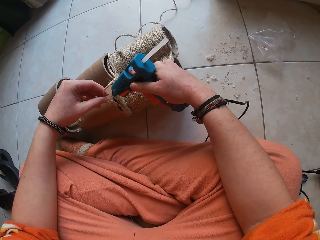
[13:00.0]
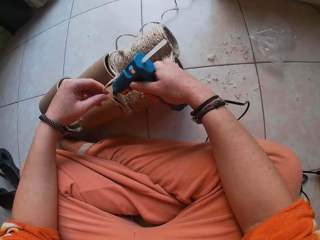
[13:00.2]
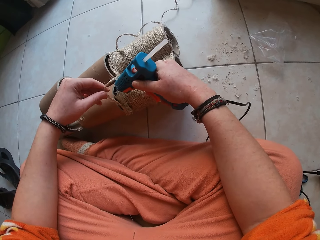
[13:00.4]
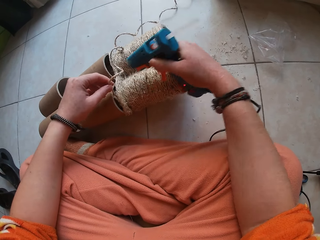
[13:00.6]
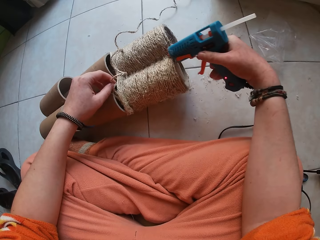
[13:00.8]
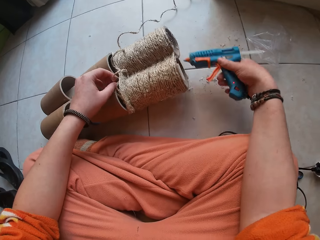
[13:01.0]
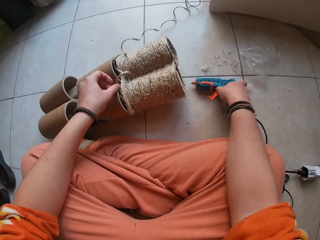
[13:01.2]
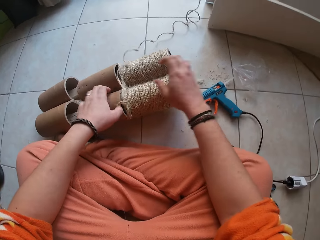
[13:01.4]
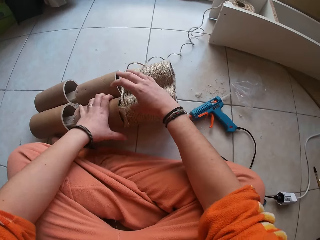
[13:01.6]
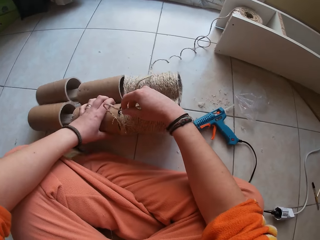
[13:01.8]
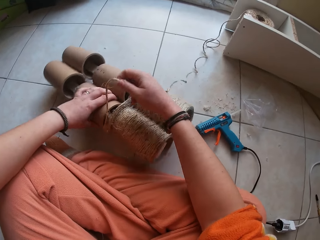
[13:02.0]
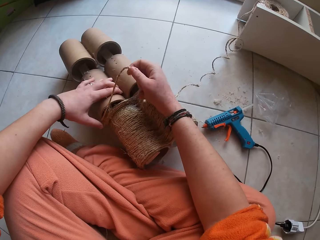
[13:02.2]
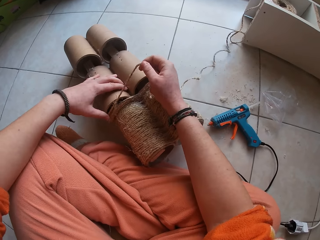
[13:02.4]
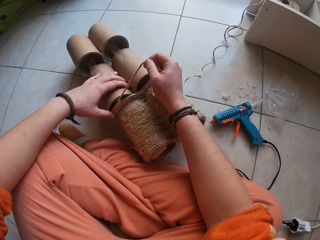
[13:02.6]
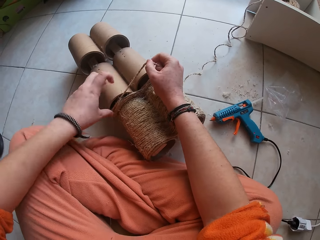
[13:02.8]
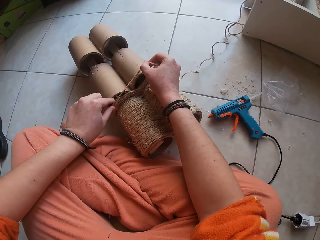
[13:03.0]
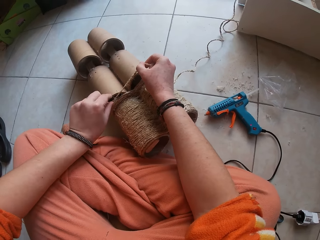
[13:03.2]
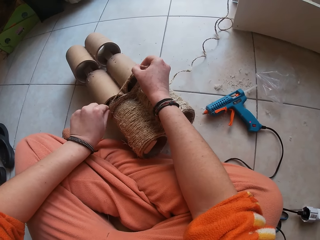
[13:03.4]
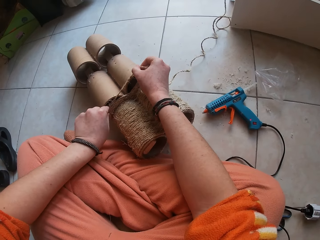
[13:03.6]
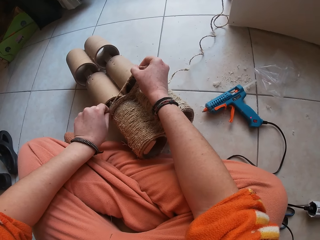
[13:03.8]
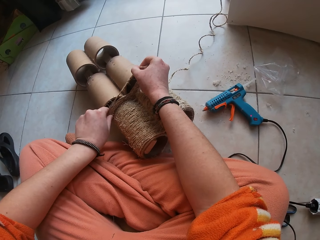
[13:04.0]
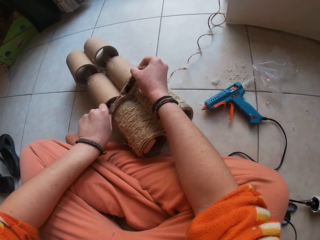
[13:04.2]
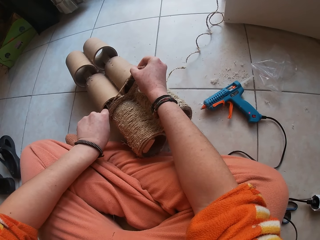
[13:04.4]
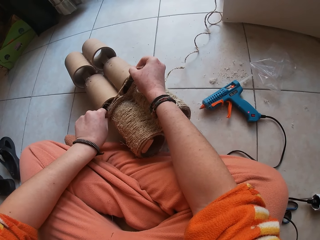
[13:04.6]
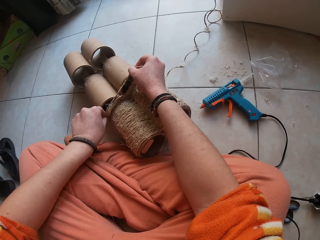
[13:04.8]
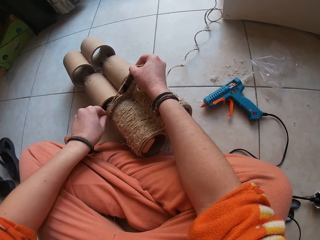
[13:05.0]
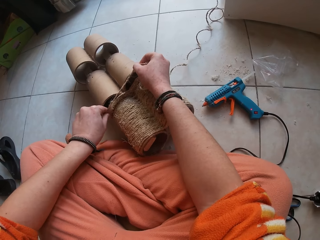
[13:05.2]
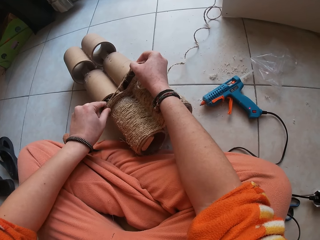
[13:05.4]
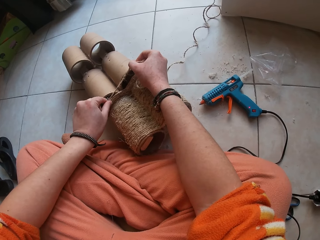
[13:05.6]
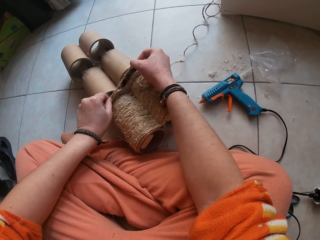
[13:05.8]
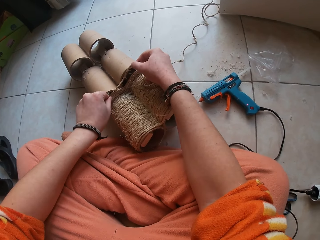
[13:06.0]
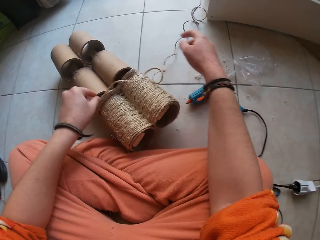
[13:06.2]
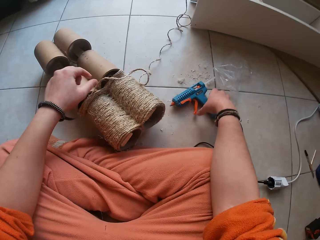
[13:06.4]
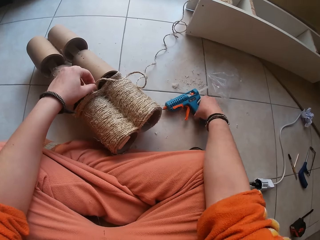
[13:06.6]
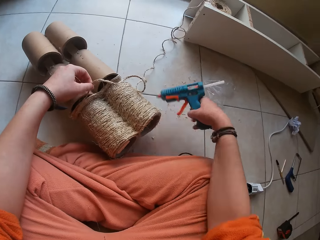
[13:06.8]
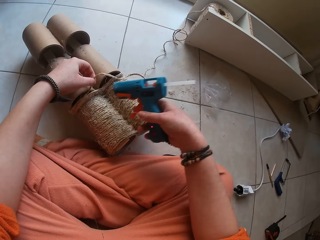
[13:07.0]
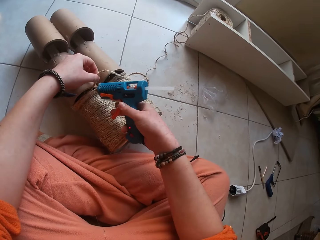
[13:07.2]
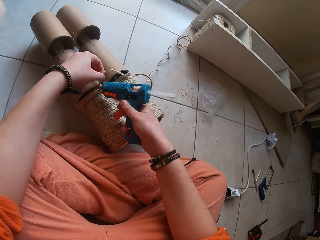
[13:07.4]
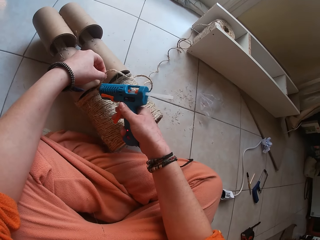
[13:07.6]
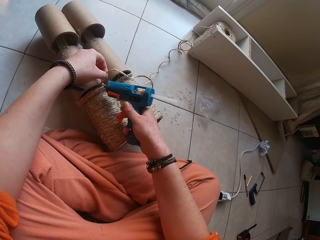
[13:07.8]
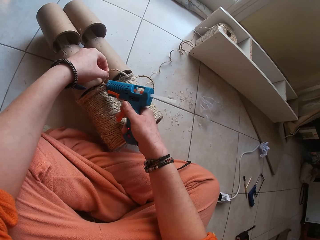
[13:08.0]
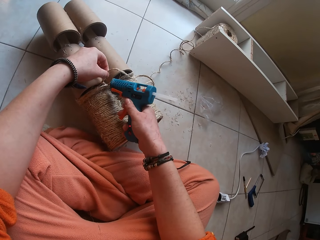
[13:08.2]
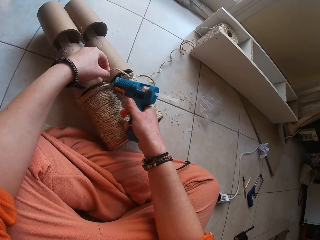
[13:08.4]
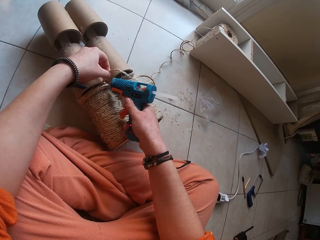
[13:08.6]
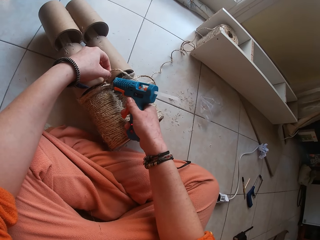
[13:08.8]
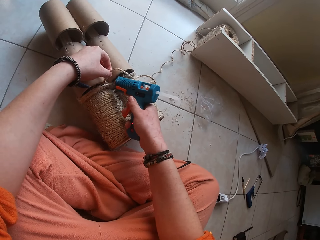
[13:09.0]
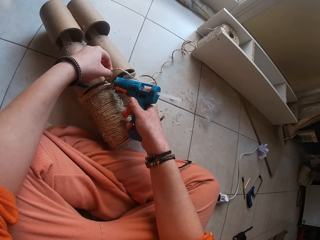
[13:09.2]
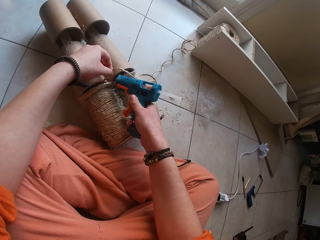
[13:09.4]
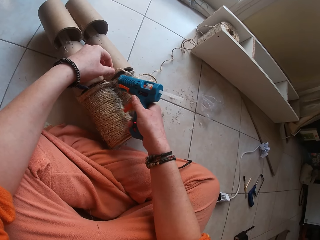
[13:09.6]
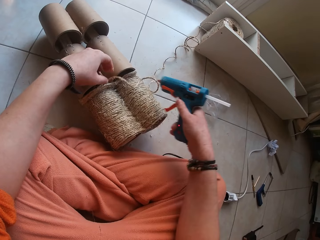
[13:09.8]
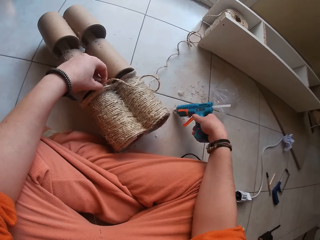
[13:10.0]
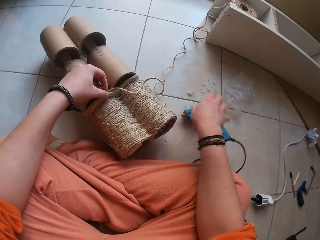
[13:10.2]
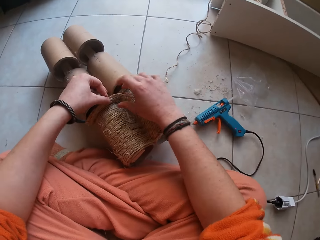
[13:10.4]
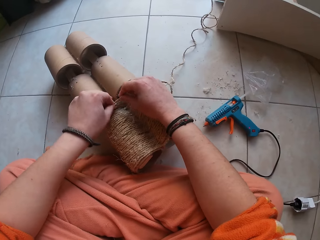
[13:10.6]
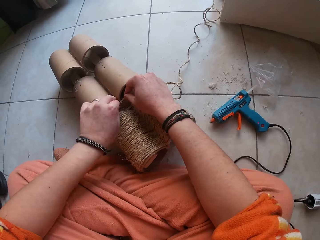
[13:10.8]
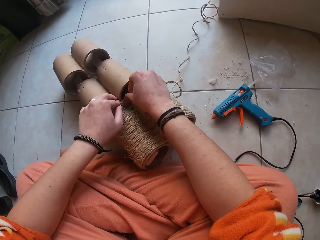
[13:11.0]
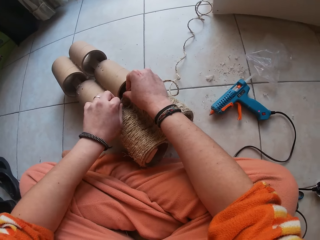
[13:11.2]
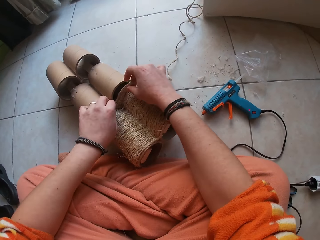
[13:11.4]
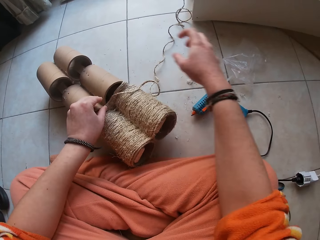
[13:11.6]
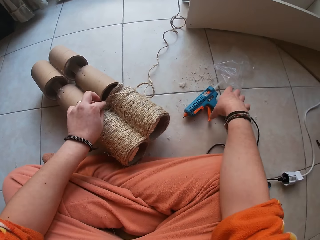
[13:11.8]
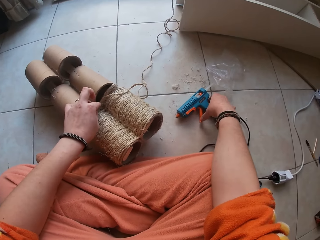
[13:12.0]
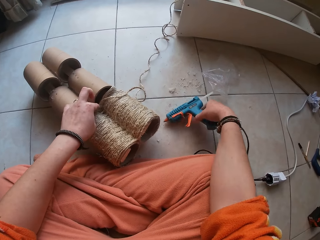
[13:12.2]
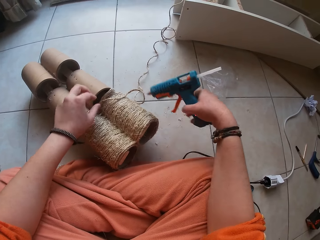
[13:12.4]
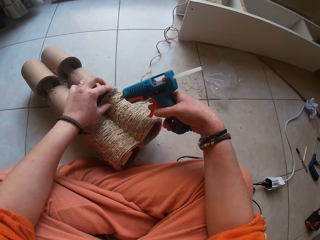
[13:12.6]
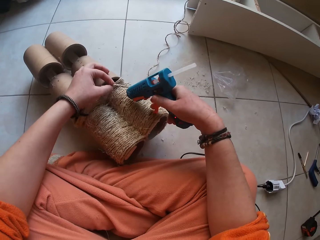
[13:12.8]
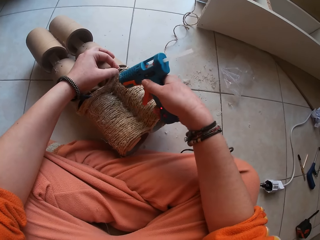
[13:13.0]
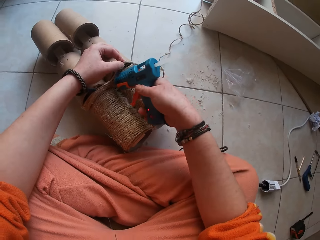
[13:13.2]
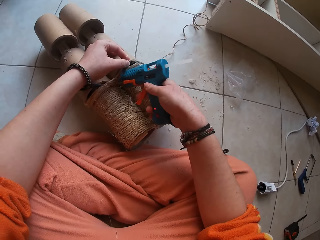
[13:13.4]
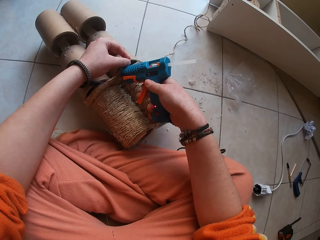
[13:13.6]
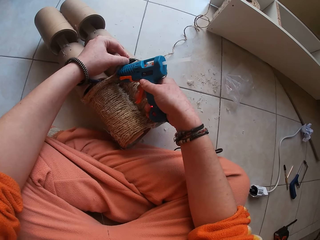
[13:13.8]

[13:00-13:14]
The camera wearer places the glue gun on the floor with her right hand. She attaches wire ropes or sisal rope to a carton cylinder or paper tube with her hands. She turns the paper tube. She sticks the sisal rope on the paper tube. She picks the glue gun from the floor with her right hand. She attaches glue to the wire rope with the glue gun. She places the glue gun on the floor with her right hand. She attaches the wire ropes to the carton cylinder with her hands. She picks the glue gun from the floor with her right hand. She attaches glue to the wire rope with the glue gun.

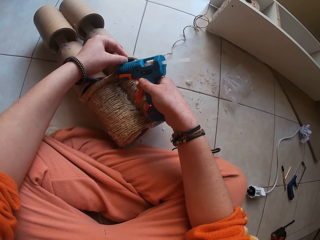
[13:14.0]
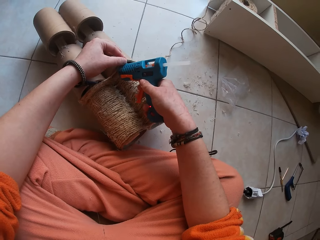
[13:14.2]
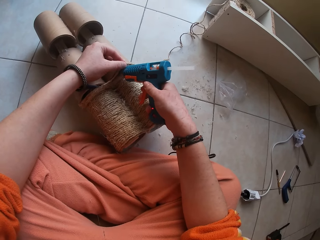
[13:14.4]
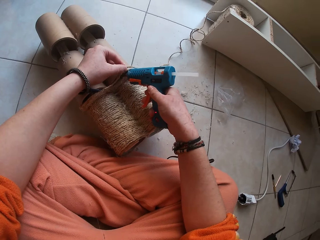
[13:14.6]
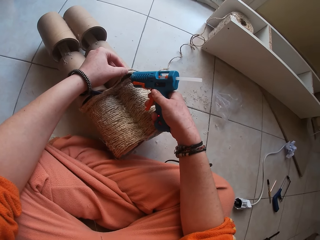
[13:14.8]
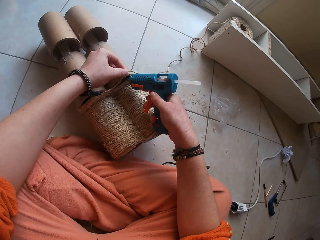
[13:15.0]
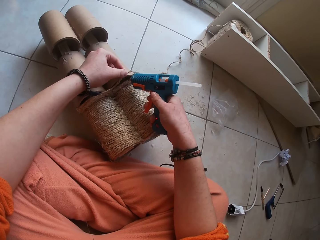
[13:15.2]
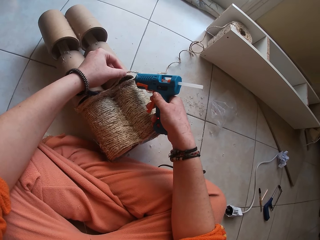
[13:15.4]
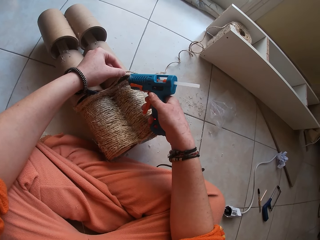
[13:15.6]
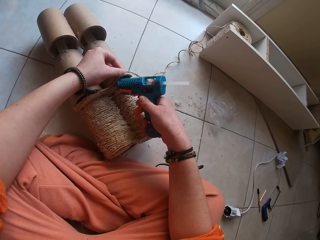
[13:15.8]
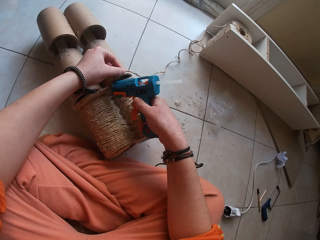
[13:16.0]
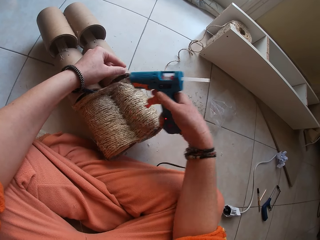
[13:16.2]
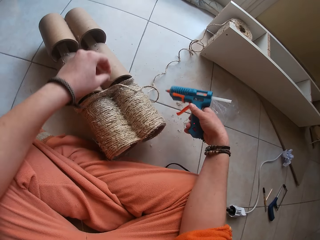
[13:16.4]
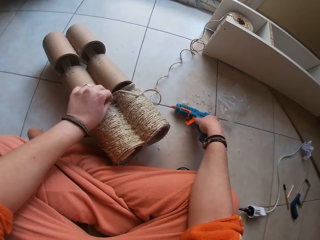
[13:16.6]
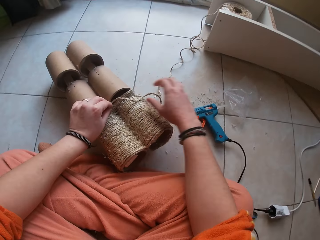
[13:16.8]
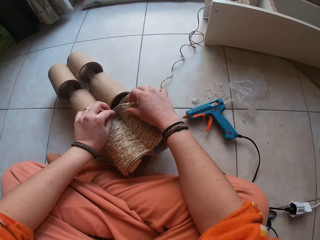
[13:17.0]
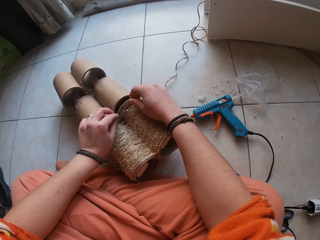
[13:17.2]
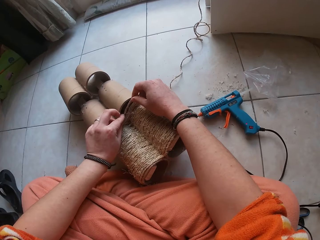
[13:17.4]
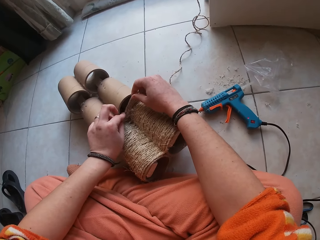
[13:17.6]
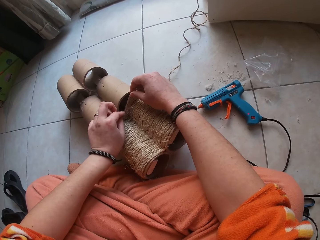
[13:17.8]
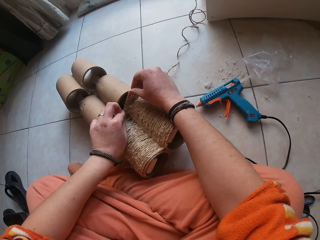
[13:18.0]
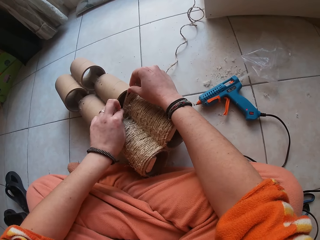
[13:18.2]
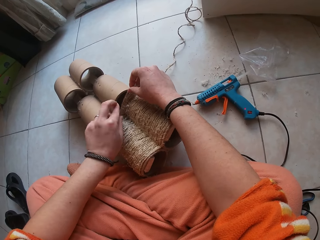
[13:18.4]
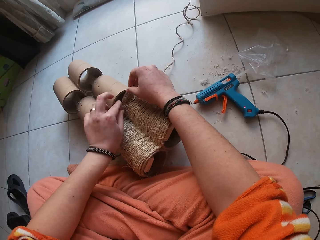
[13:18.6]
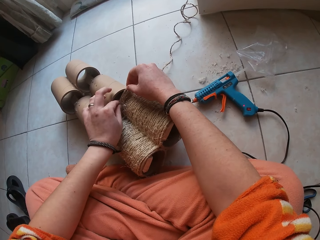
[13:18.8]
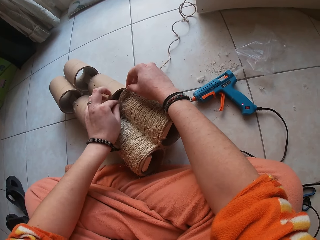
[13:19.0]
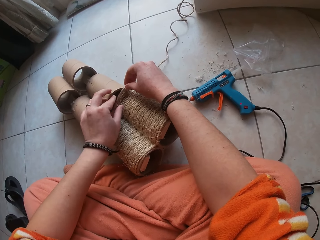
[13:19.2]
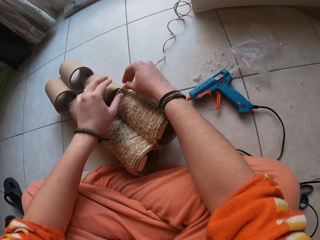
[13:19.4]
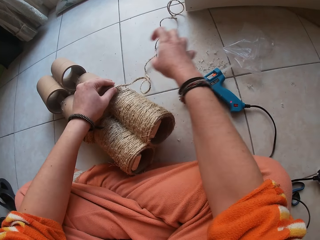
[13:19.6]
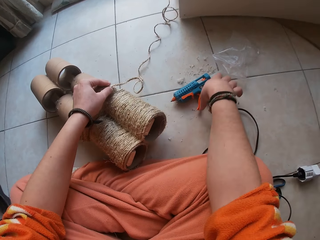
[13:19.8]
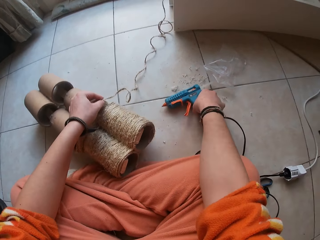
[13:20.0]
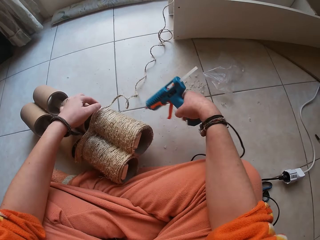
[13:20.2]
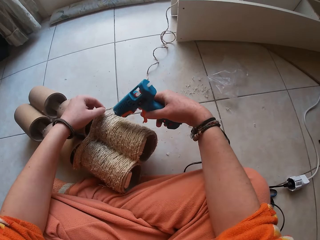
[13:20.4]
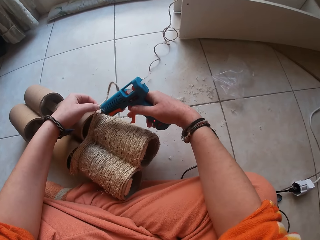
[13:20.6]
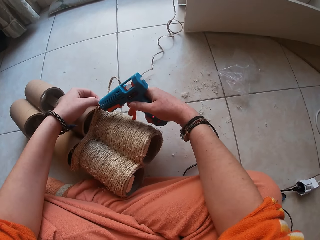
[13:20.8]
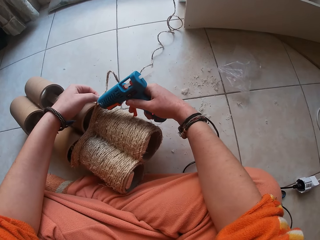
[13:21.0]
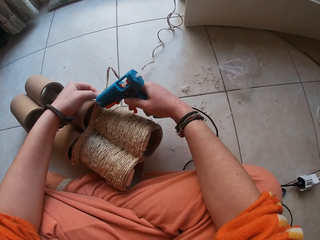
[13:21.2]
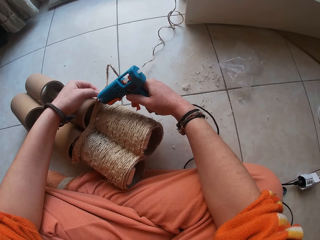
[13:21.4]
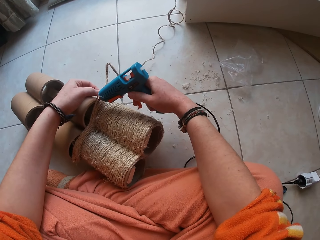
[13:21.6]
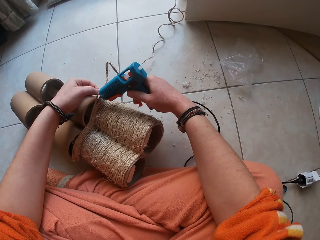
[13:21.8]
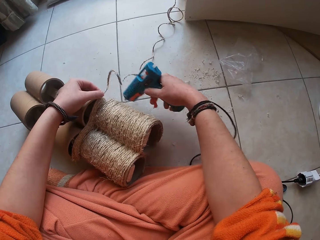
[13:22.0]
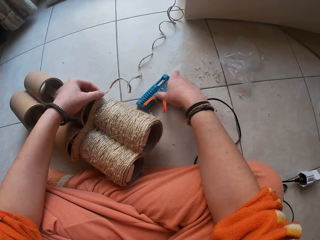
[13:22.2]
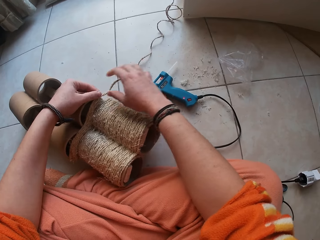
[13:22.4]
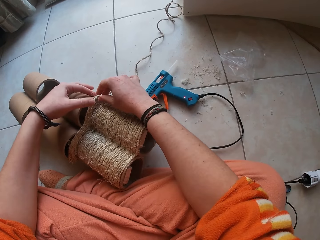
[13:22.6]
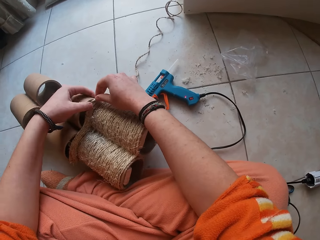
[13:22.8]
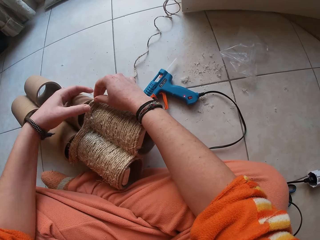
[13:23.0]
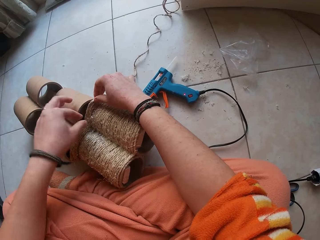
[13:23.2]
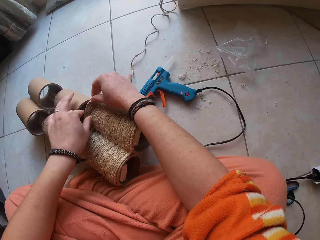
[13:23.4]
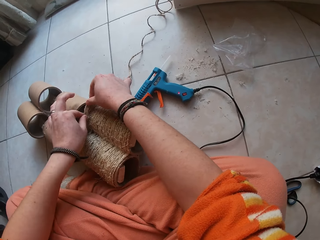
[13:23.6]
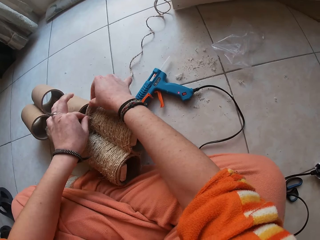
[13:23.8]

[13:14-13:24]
The camera wearer places the glue gun on the floor with her right hand. She attaches wire ropes to a carton cylinder with her hands. She picks the glue gun from the floor with her right hand. She attaches glue to the wire rope with the glue gun. She places the glue gun on the floor with her right hand. She attaches the wire ropes to the carton cylinder with her hands.
